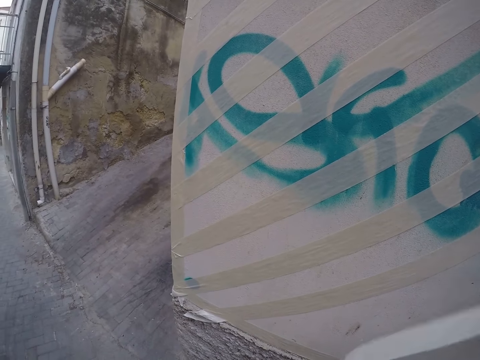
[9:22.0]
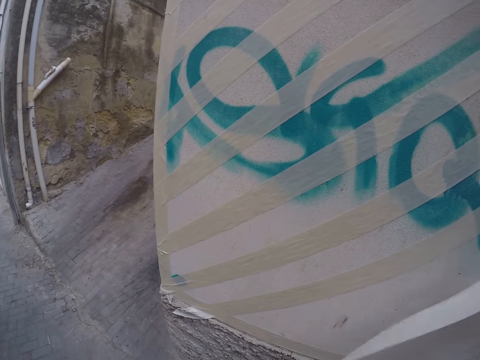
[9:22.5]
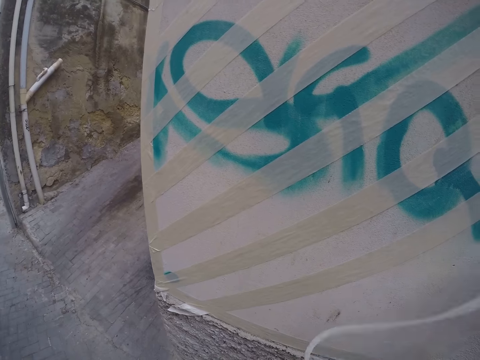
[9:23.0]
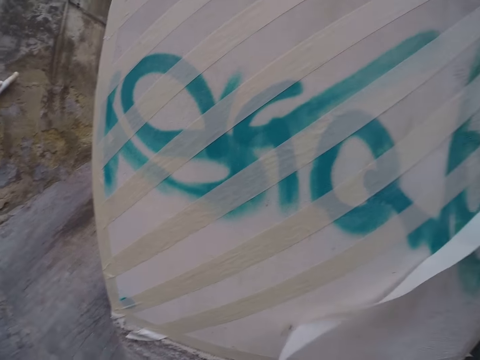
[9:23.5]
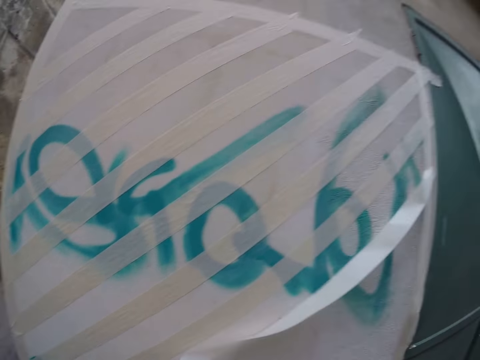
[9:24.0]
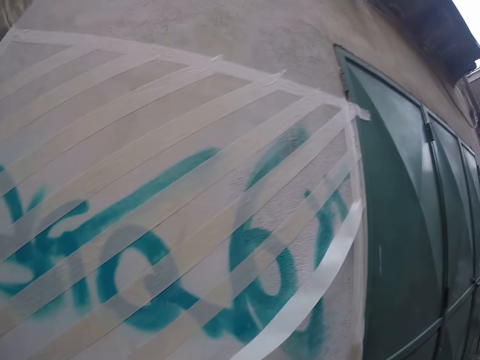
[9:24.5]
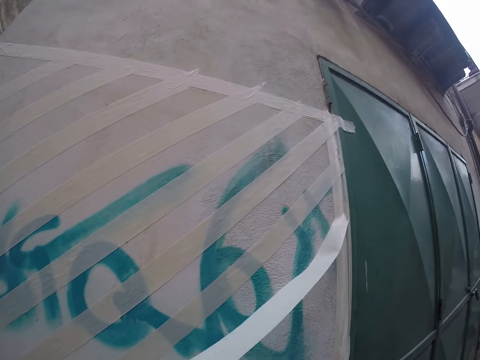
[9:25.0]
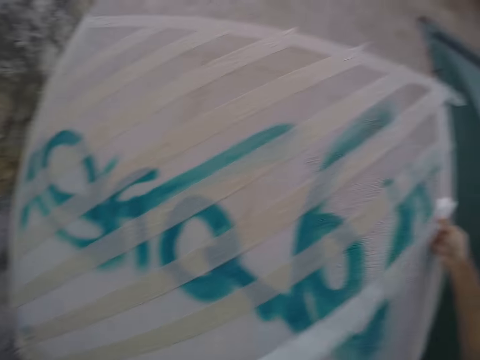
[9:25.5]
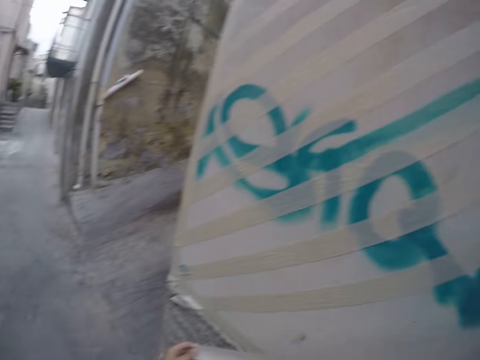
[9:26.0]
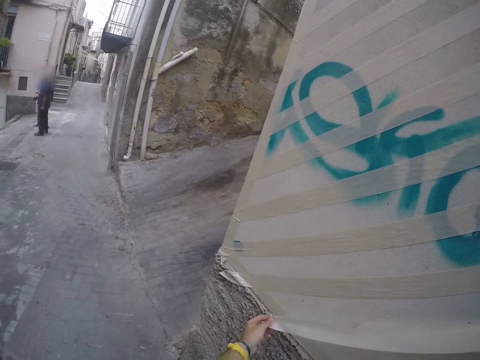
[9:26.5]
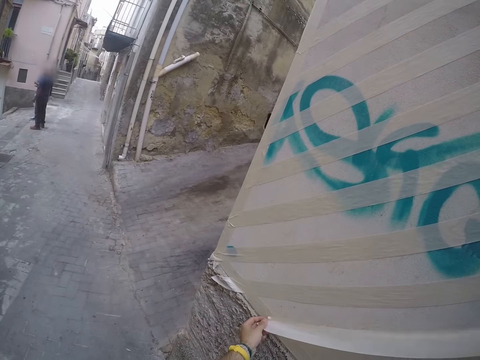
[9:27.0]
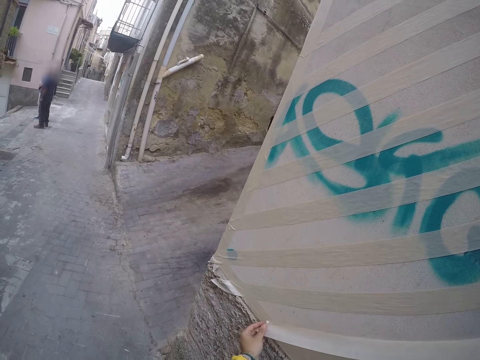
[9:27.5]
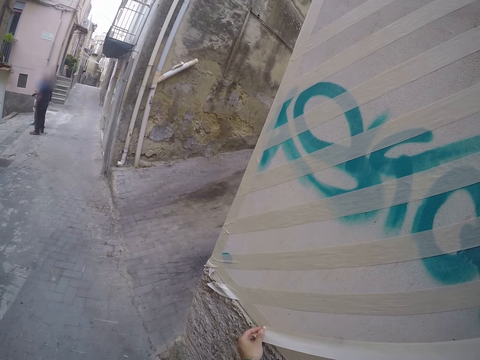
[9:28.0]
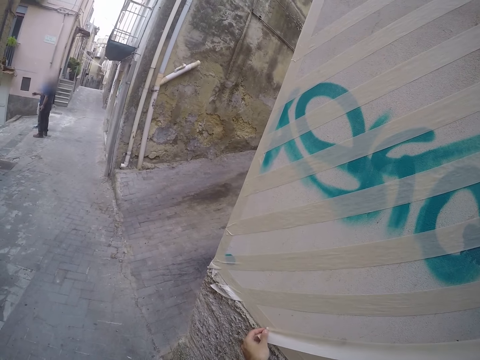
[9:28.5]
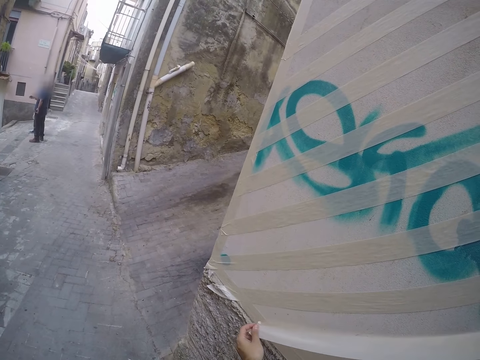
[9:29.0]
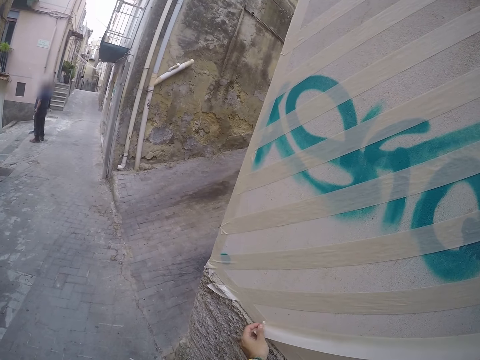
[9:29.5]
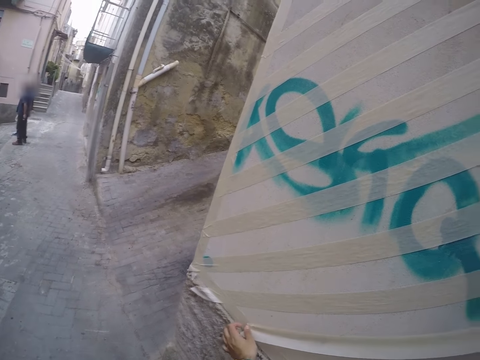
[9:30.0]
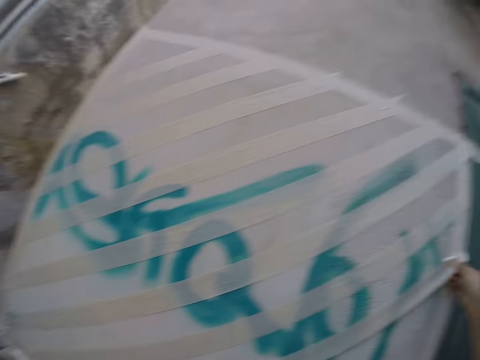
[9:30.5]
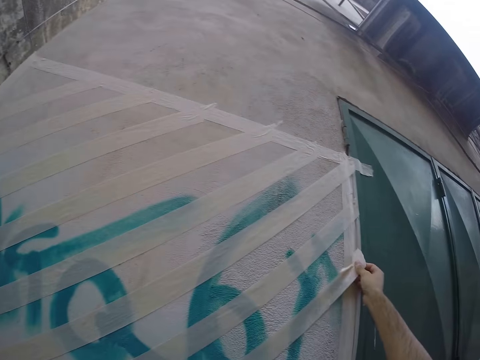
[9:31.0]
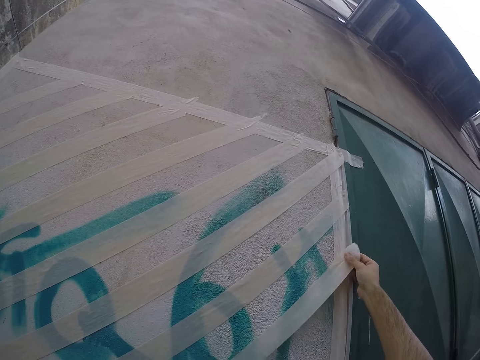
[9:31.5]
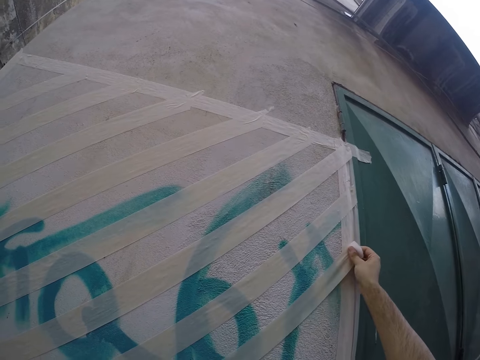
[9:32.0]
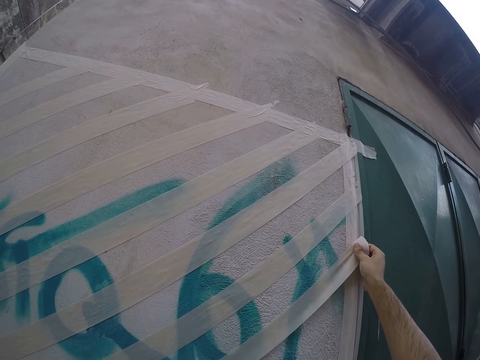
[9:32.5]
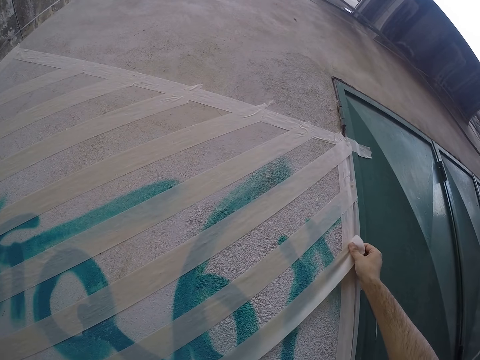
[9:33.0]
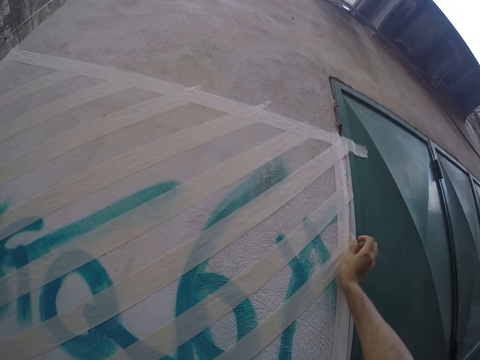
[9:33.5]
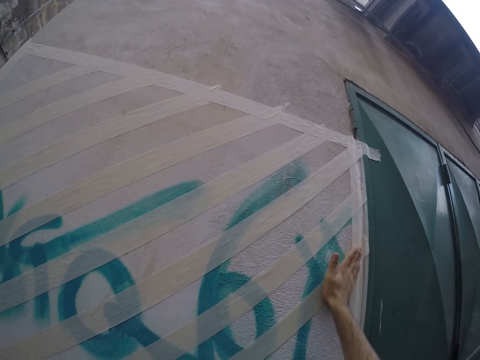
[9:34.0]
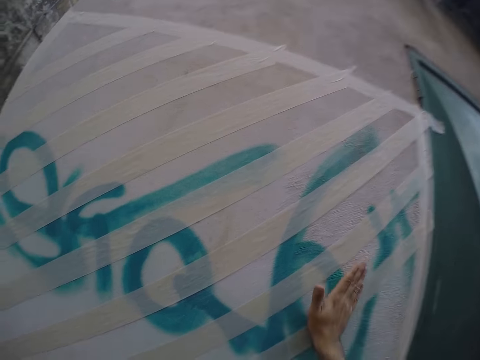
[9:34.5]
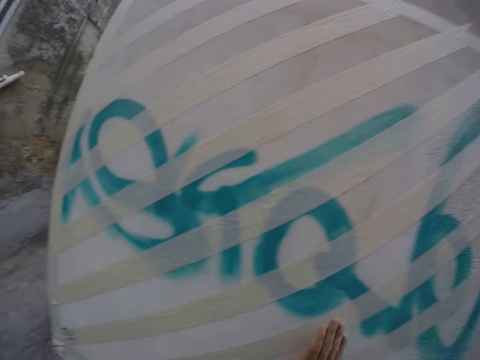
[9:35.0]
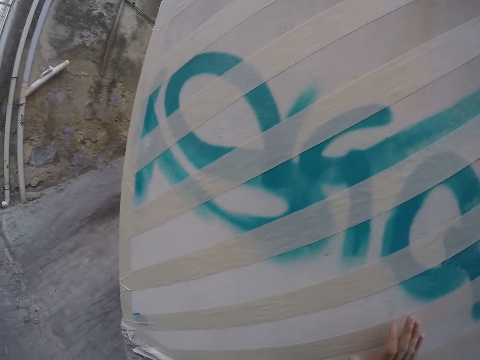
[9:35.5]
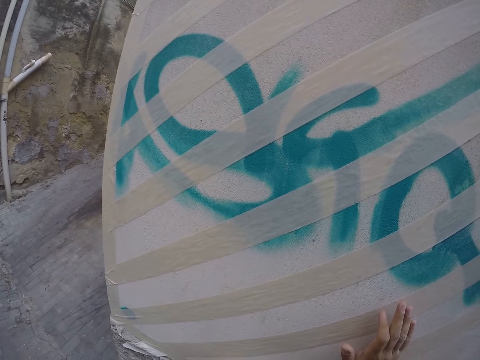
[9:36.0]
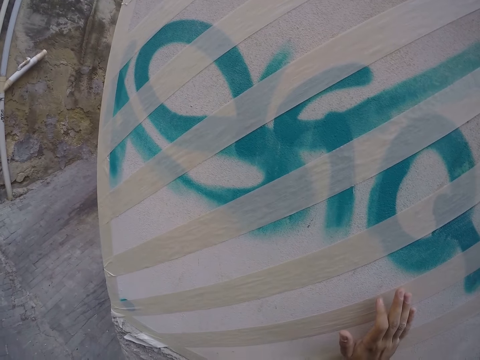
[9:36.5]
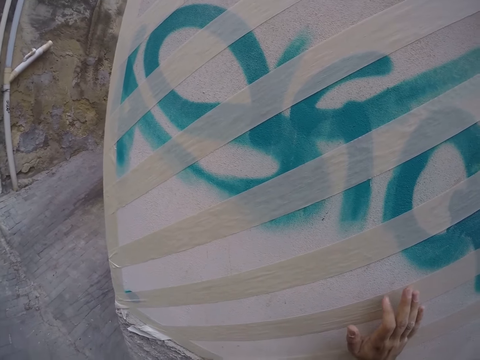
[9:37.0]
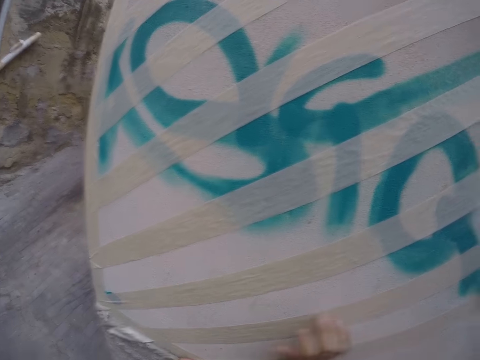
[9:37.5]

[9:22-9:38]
The camera wearer looks around the wall. He holds a cellotape on the wall. He places the tape on the wall with both hands. He straightens the tape on the wall with his right hand.

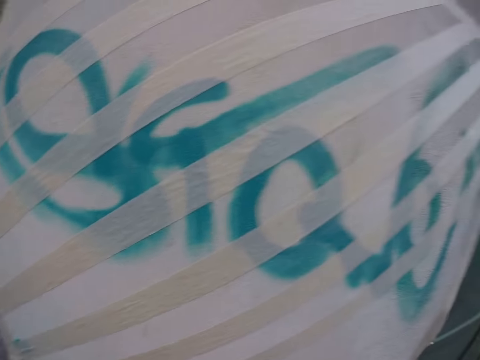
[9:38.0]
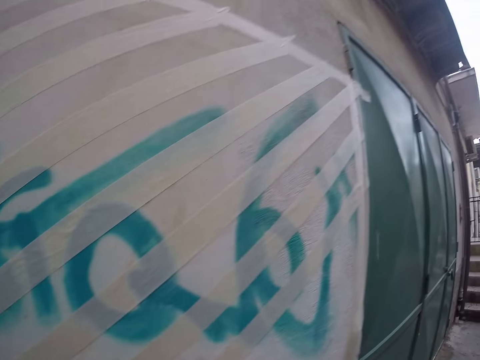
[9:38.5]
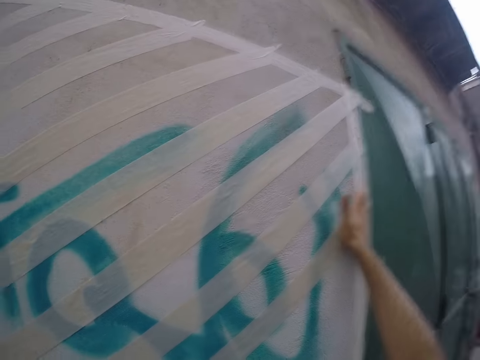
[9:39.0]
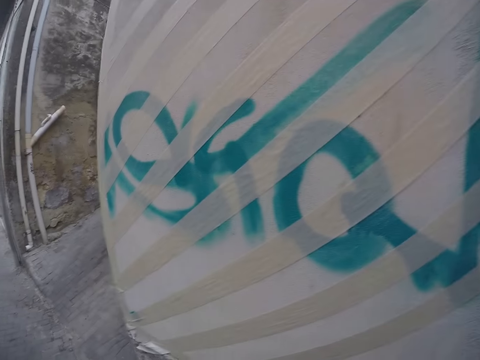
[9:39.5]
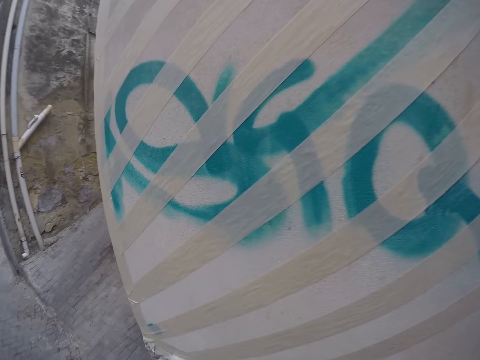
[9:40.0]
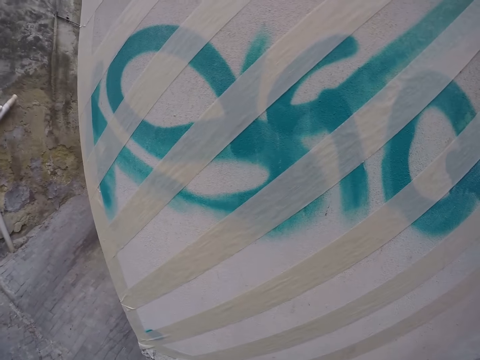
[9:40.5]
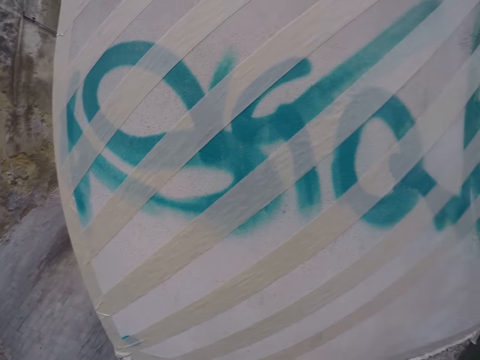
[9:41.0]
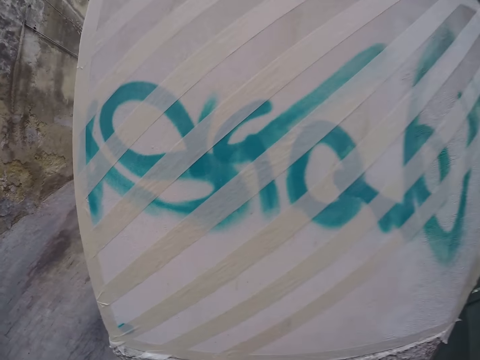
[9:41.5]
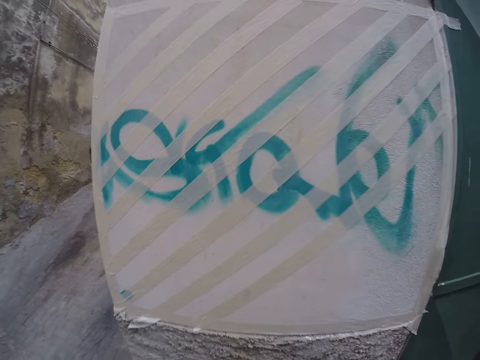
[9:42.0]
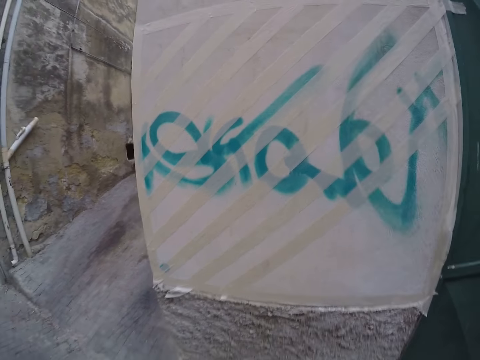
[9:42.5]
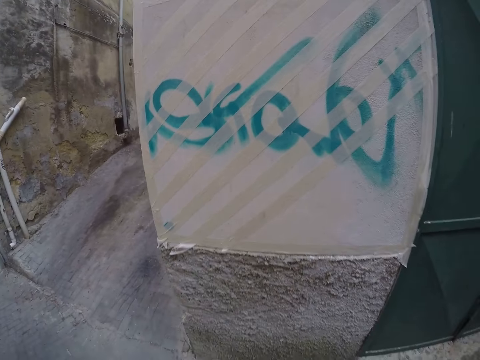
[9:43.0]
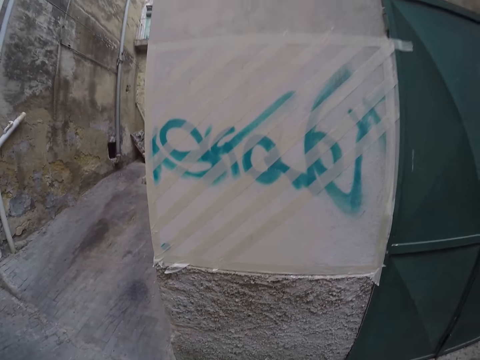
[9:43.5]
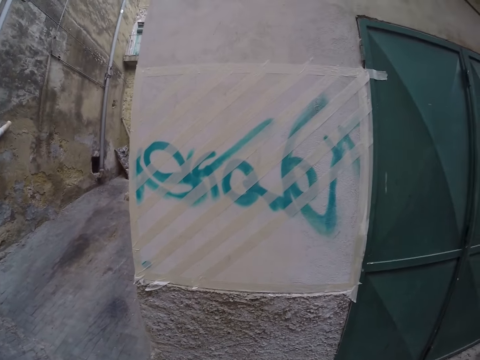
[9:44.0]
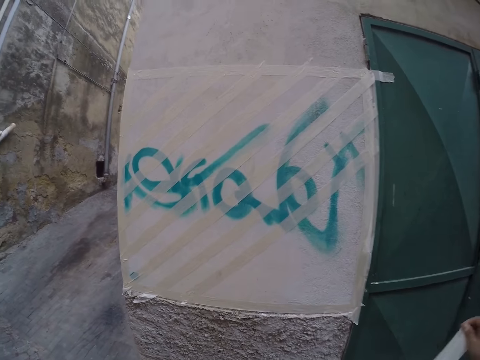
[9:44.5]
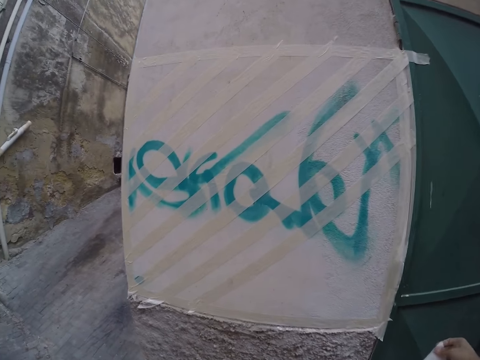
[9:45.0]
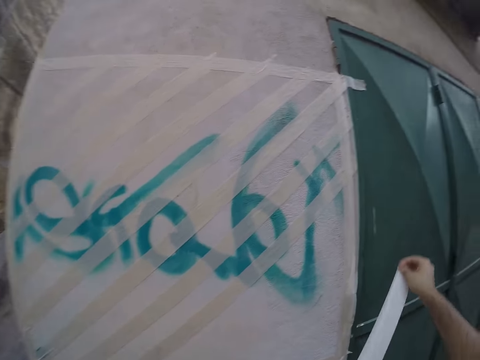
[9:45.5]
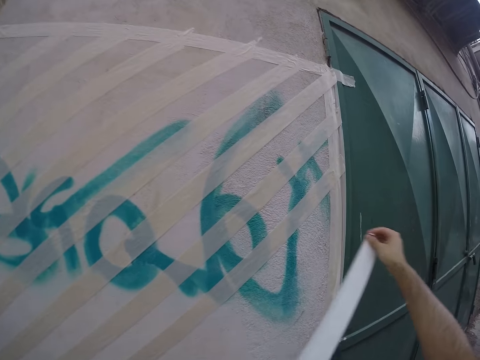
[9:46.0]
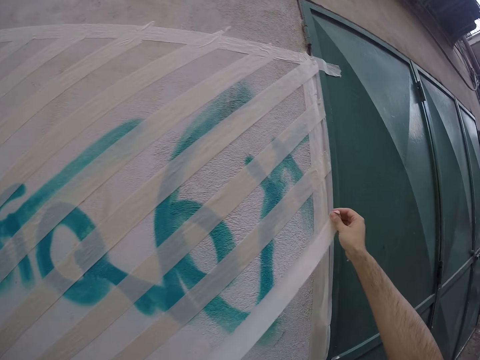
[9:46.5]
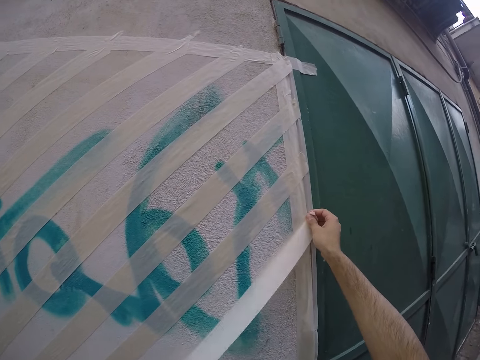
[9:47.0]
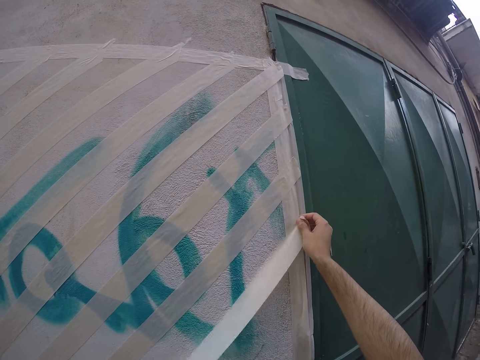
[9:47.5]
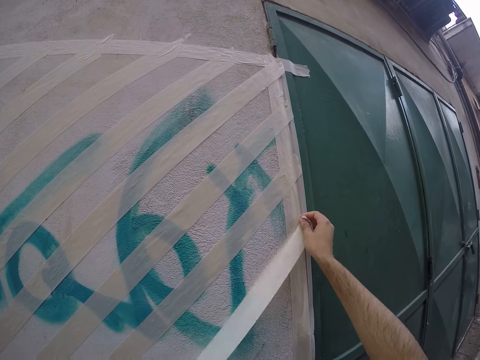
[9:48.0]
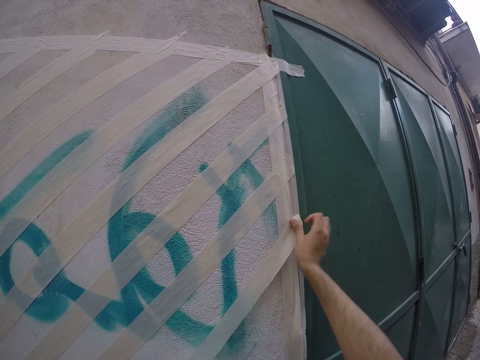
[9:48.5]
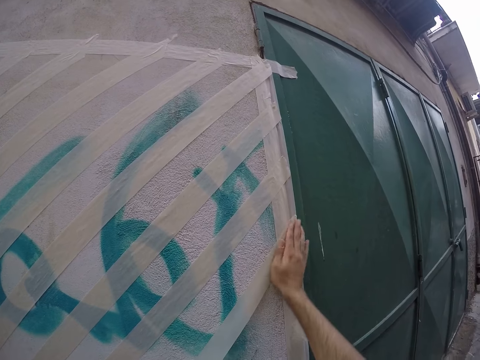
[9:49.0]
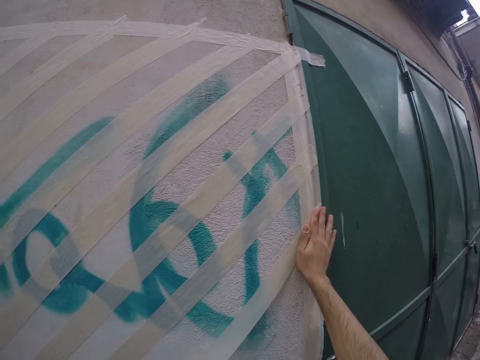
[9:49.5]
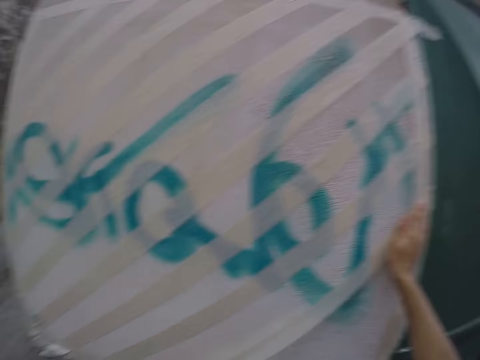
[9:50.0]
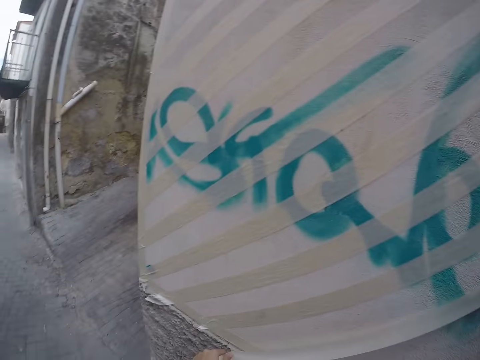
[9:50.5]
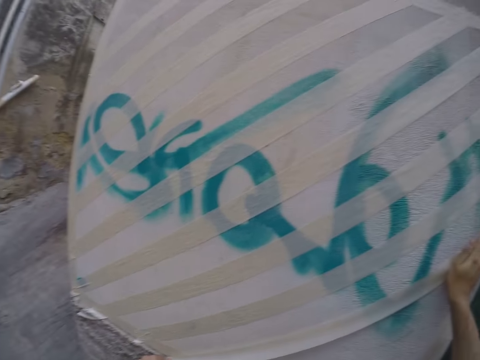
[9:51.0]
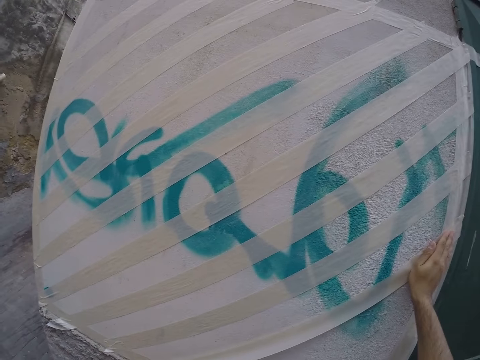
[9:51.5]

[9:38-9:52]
The camera wearer looks around the wall. He pulls out a tape from the roll with his right hand. He lifts the cellotape. He places the tape on the wall with both hands. He straightens the tape on the wall with his right hand.
